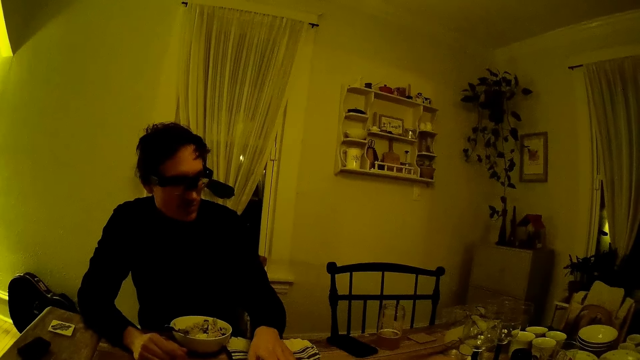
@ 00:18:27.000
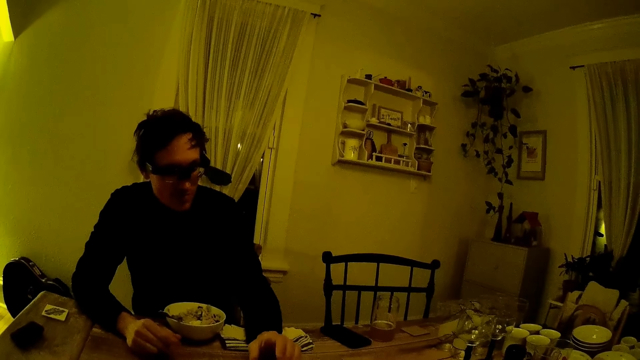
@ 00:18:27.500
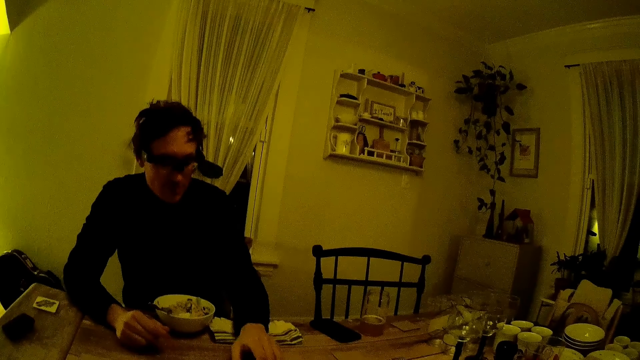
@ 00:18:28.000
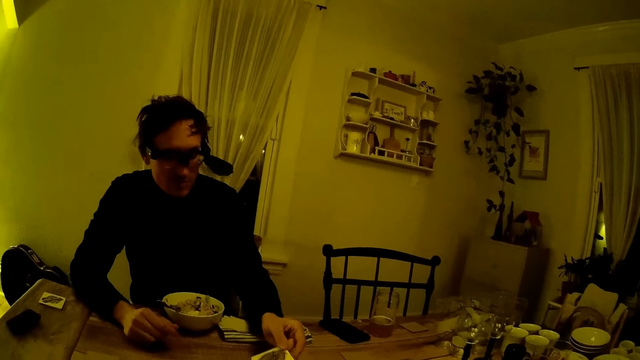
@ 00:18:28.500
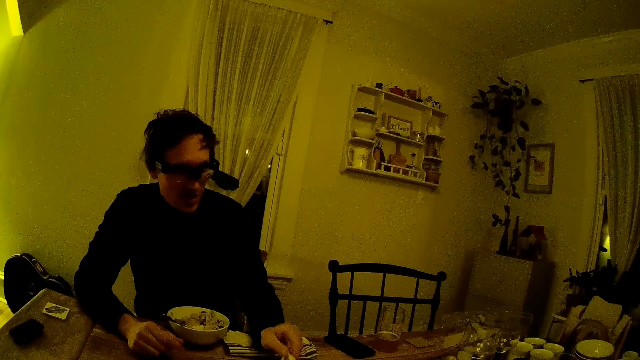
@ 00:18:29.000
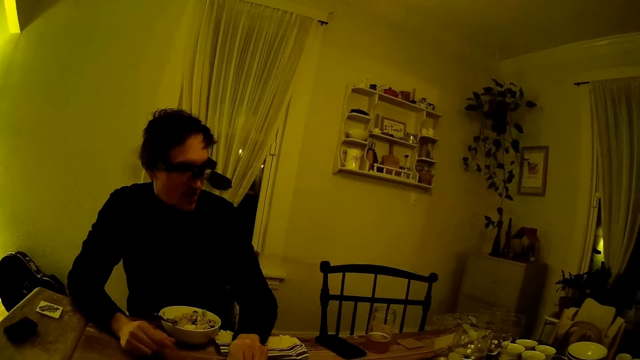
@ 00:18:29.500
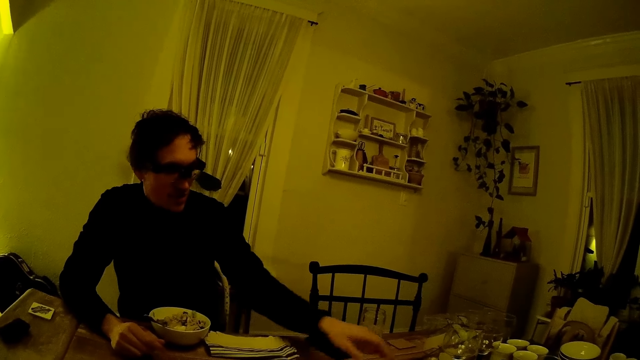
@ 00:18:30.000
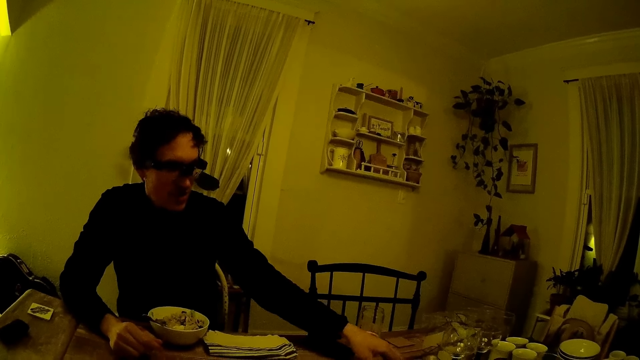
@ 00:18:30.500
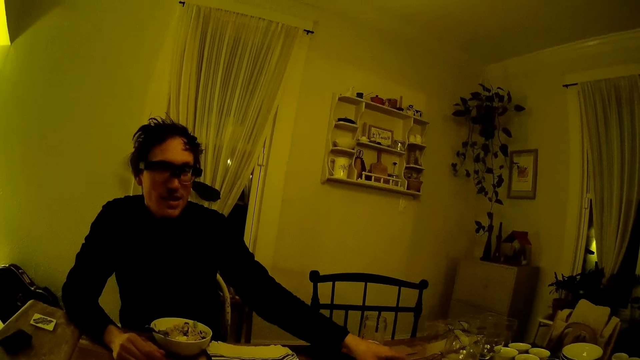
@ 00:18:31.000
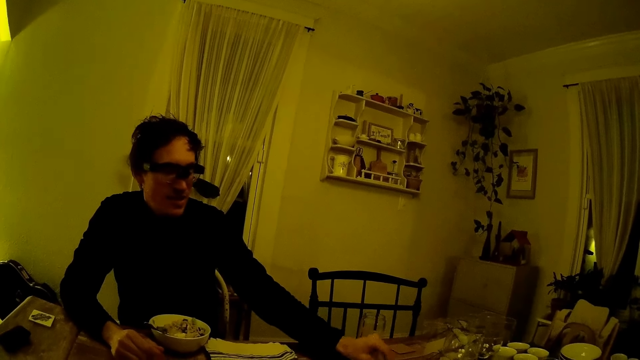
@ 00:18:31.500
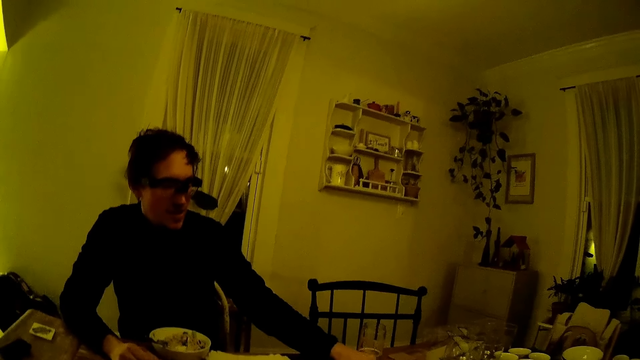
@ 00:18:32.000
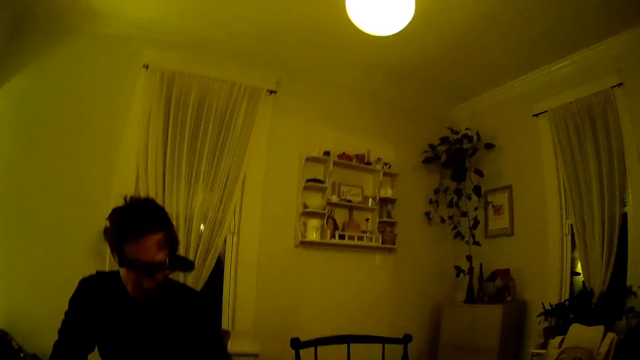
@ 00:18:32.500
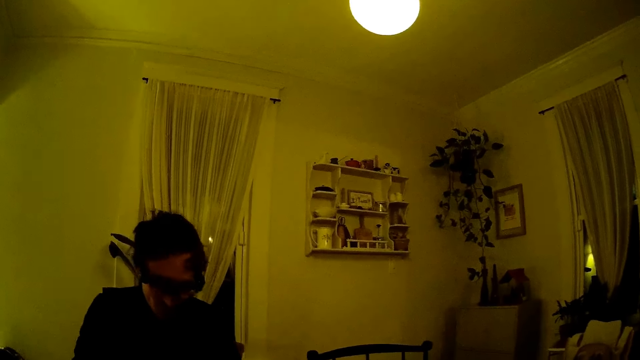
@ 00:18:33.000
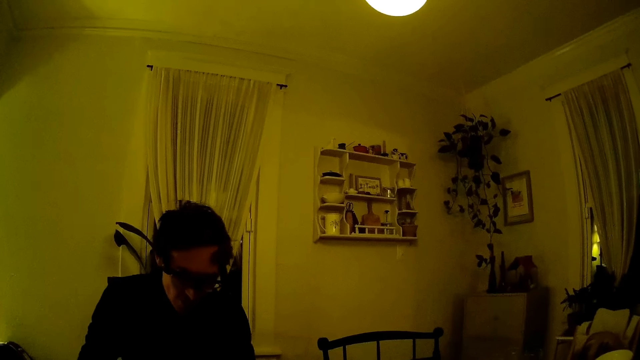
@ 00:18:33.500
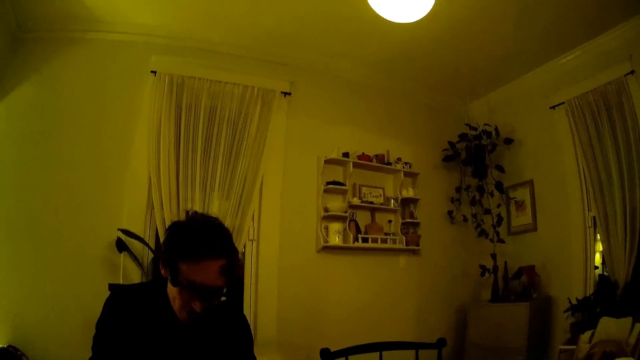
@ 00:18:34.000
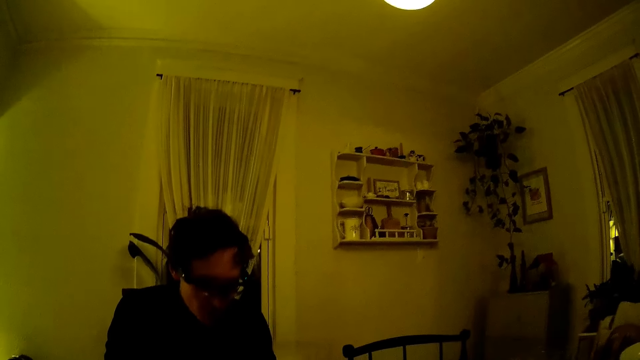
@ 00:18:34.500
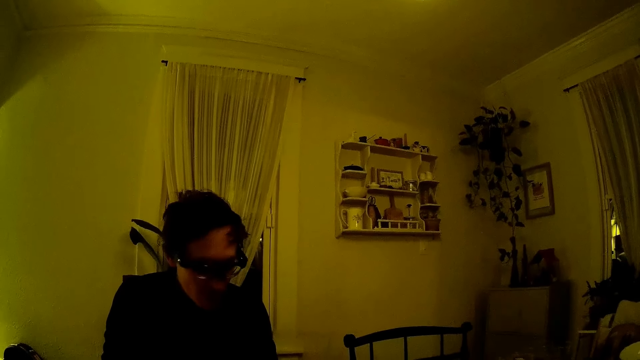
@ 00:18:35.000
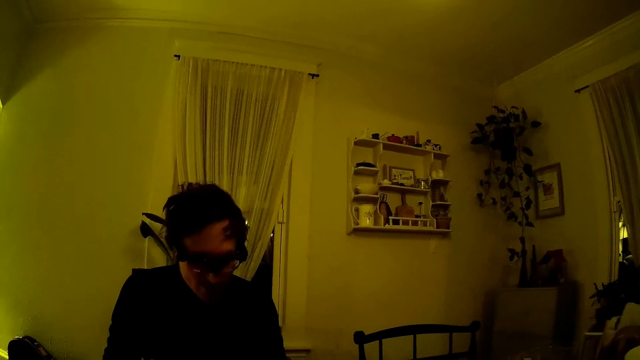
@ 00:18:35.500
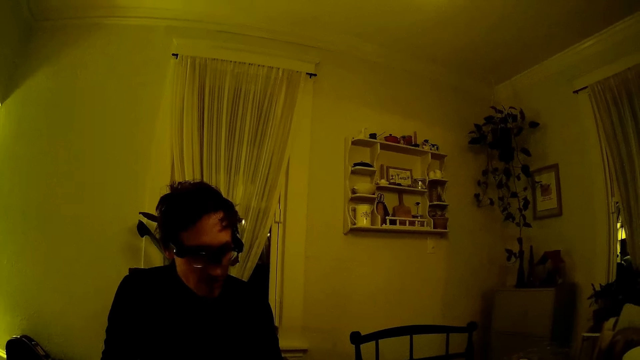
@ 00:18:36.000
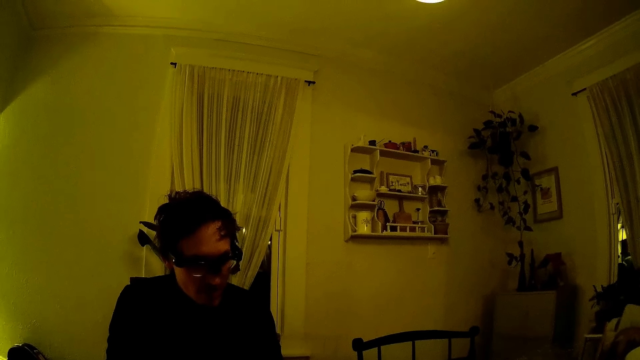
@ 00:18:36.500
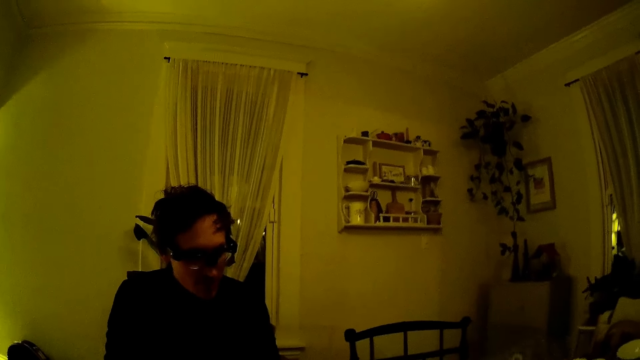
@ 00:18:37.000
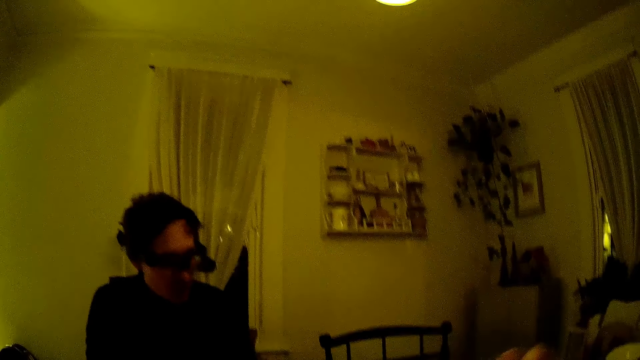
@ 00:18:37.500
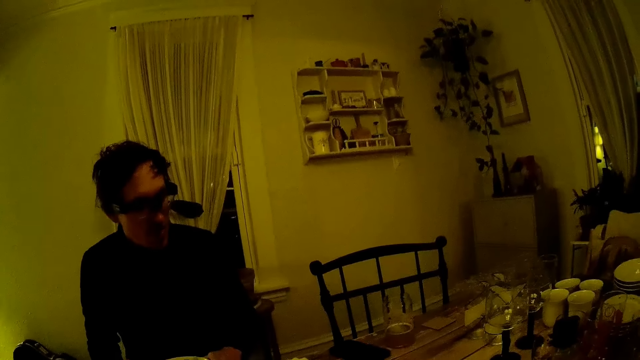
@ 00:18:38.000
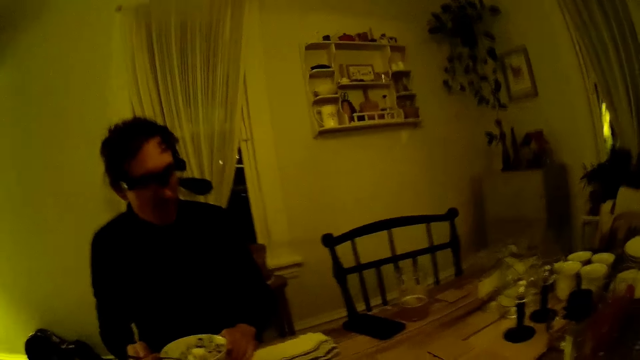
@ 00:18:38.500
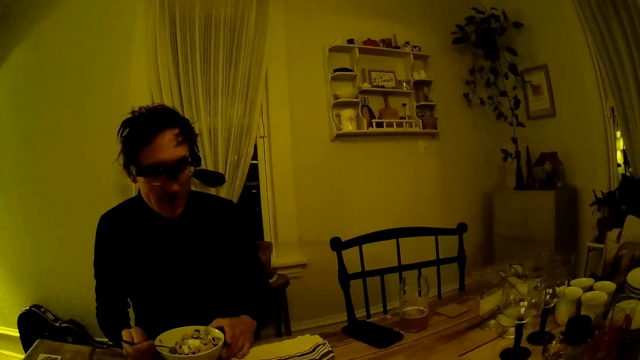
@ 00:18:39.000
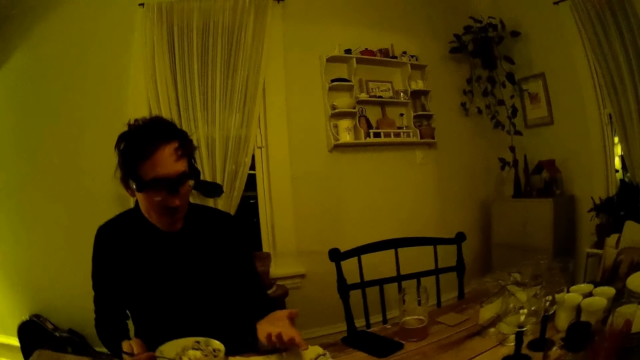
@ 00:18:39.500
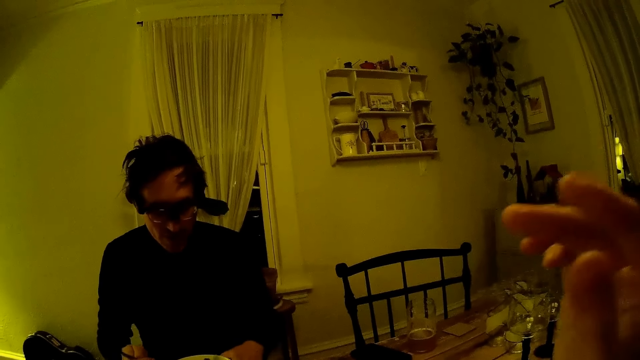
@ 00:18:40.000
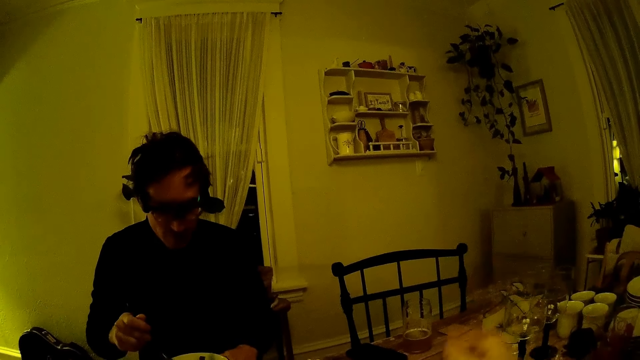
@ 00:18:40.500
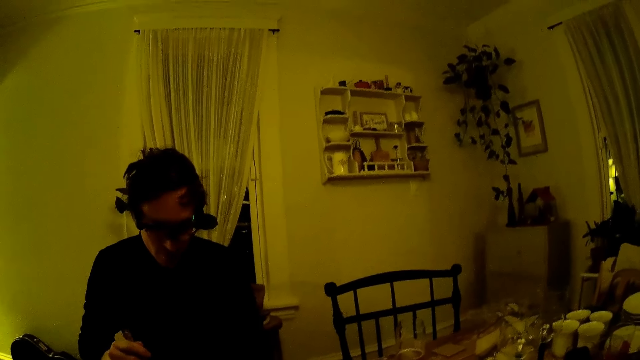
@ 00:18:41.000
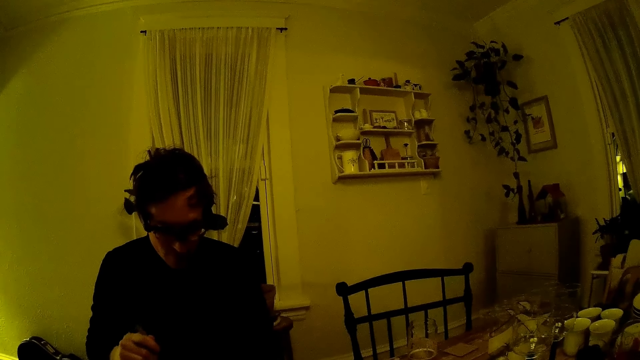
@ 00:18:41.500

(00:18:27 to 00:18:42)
The man flips a brown card on the table with his left hand. He flips a brown card on the table with his left hand again. The camera wearer raises a hand.

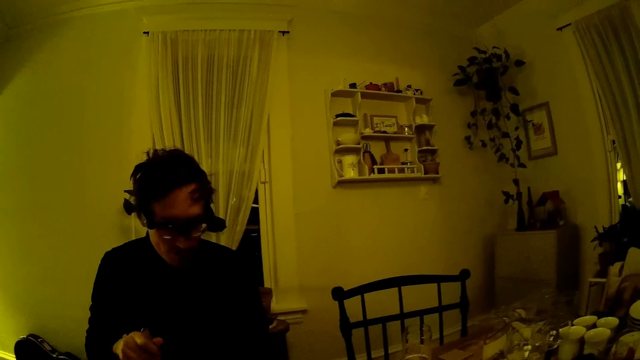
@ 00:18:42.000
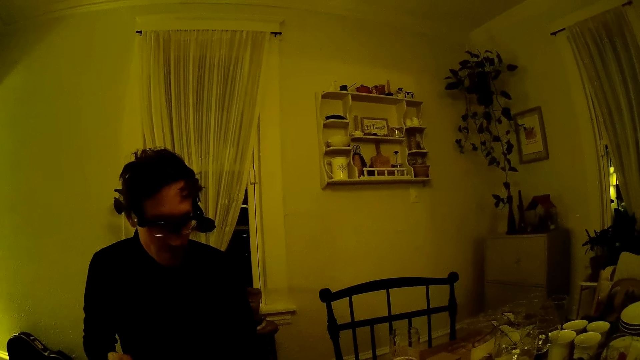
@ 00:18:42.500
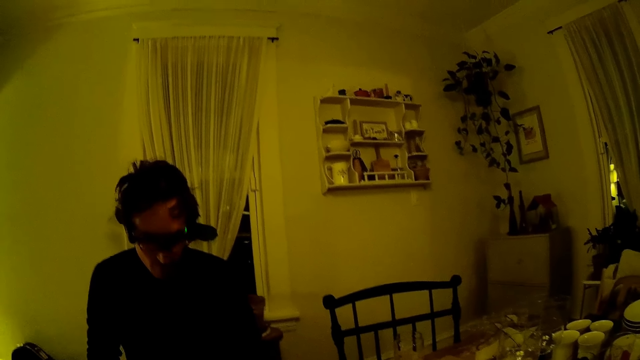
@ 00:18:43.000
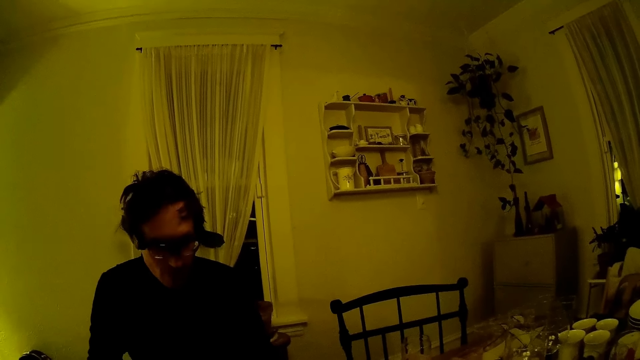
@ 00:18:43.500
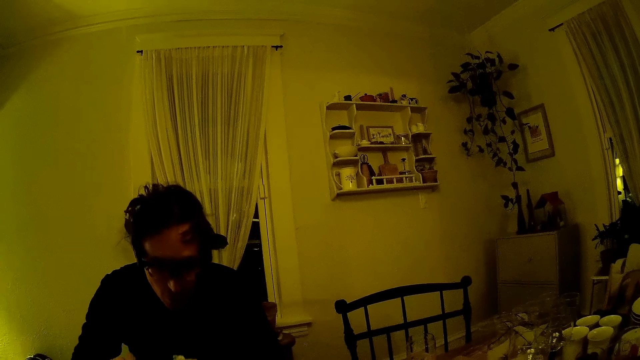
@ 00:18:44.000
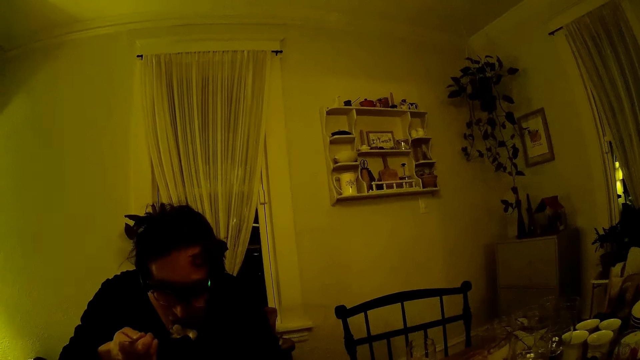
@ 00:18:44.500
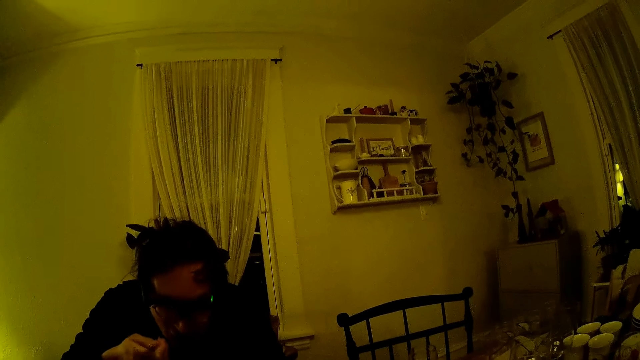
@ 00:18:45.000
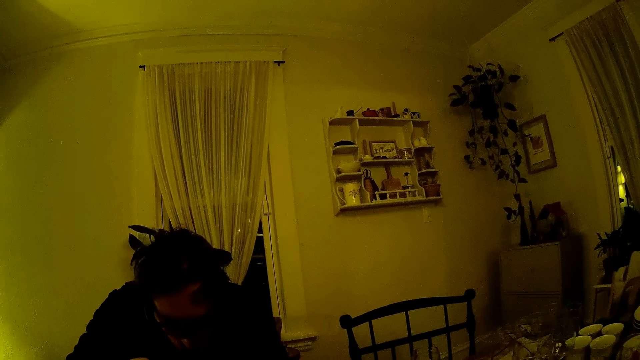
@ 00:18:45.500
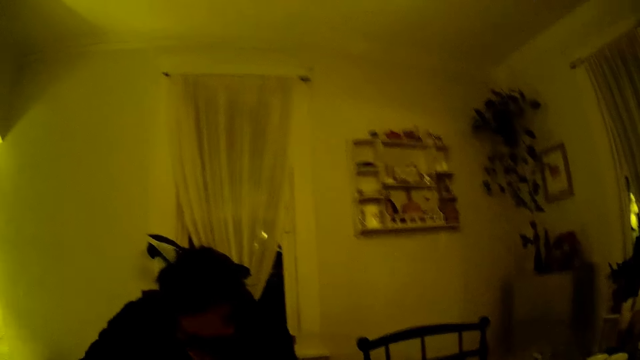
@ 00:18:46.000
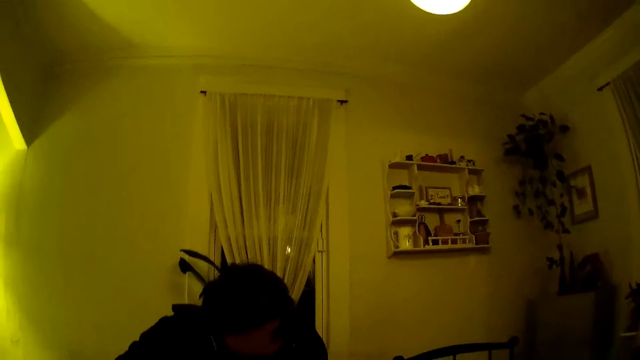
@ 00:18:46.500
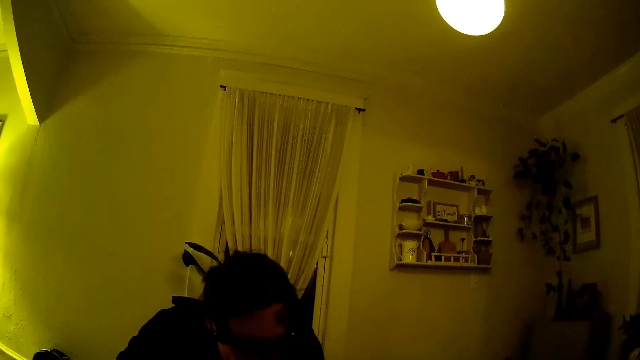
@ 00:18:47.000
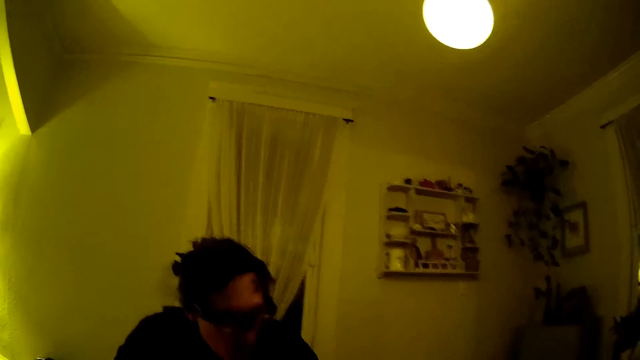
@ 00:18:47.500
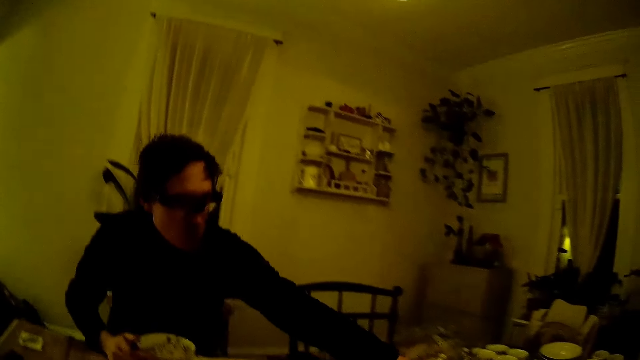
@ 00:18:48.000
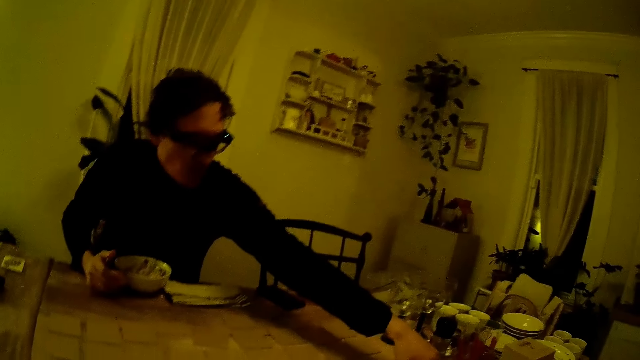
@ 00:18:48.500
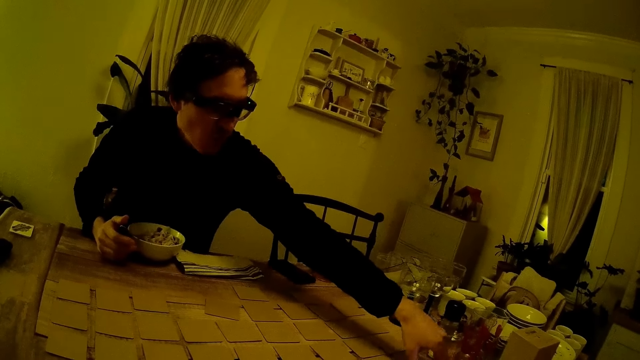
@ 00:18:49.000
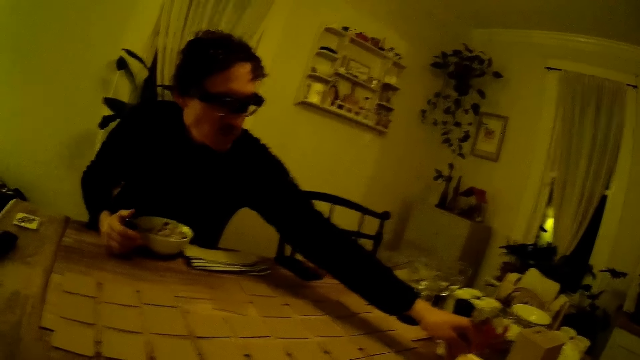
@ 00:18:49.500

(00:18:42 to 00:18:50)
The man eats with a spoon in his right hand. He flips a brown card on the table with his left hand.
